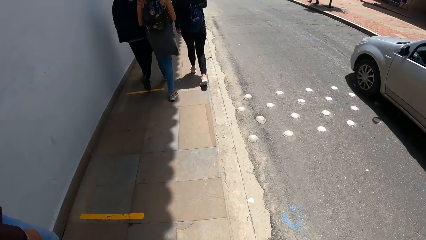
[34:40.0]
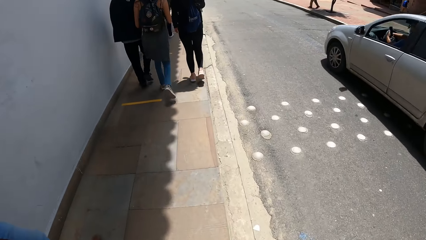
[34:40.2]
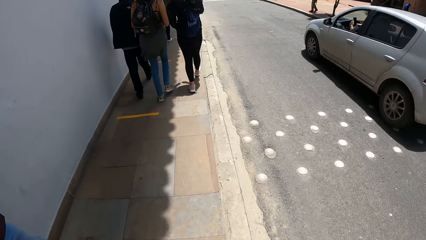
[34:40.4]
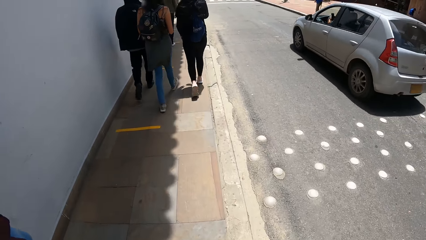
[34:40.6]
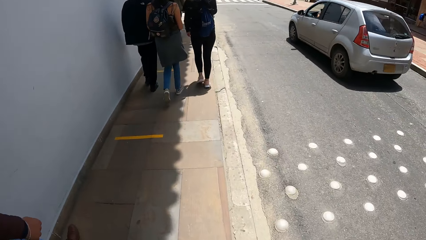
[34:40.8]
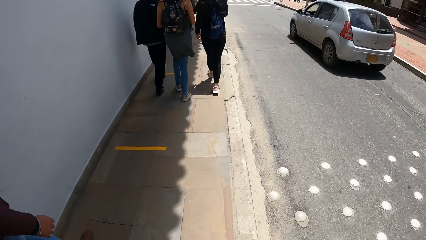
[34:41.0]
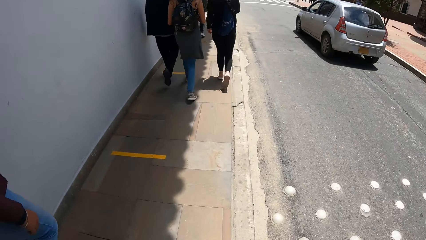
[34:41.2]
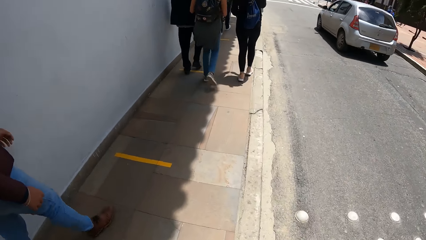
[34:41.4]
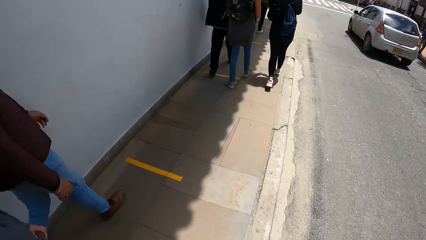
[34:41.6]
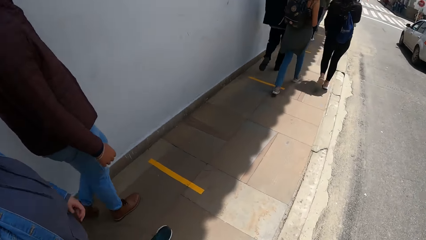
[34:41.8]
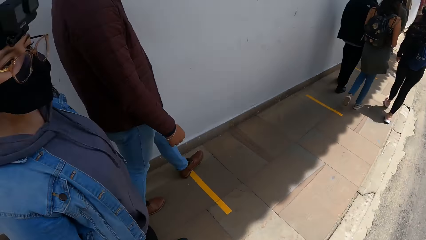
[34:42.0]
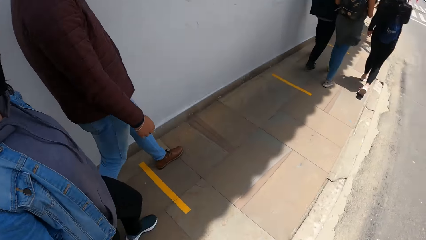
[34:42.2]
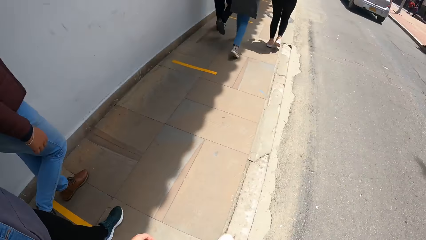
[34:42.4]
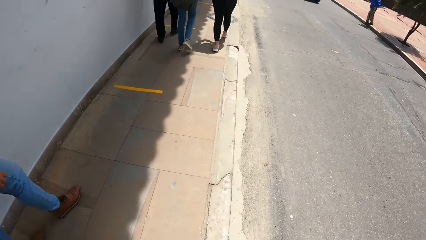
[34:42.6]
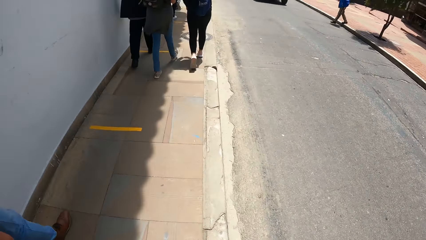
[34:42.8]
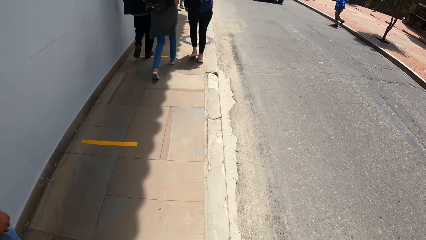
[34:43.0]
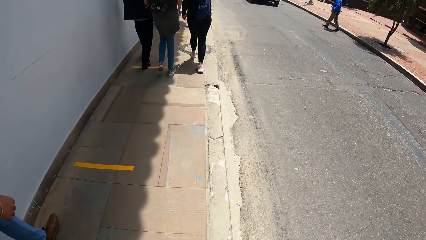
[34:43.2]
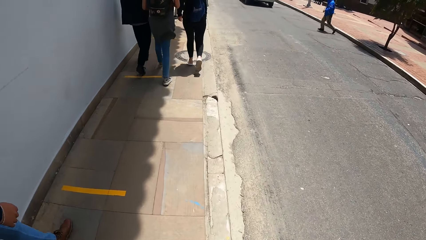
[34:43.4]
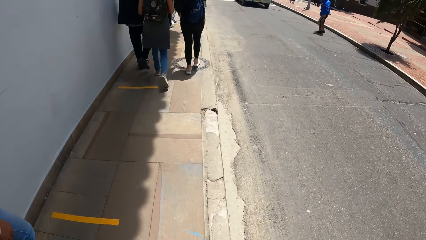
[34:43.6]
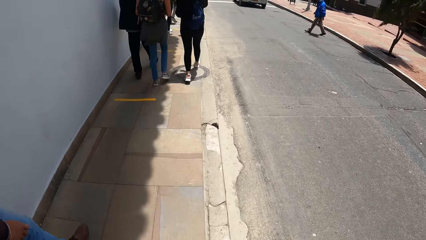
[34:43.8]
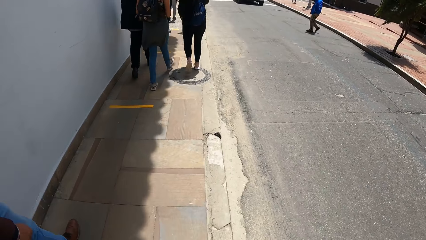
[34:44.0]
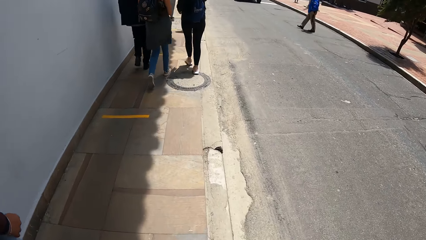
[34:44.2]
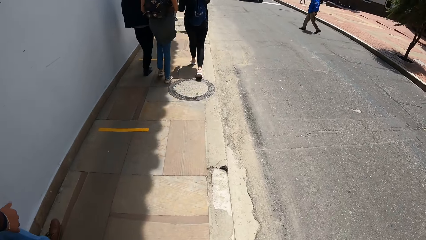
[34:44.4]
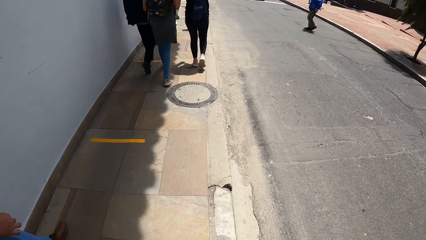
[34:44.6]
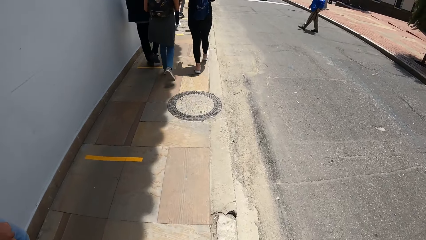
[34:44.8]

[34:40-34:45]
A grey car drives past the camera wearer.

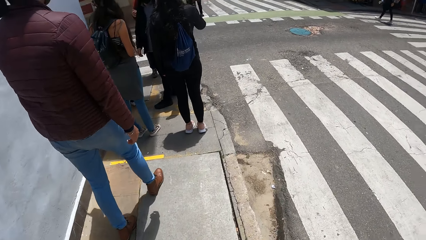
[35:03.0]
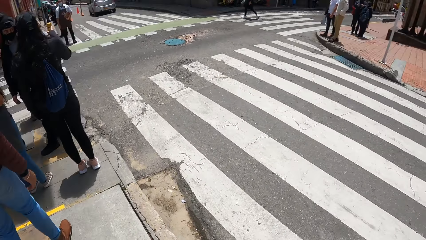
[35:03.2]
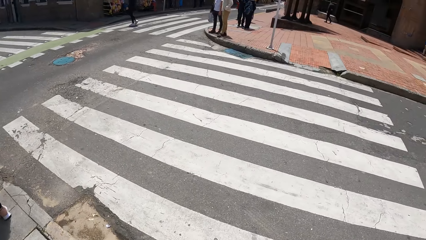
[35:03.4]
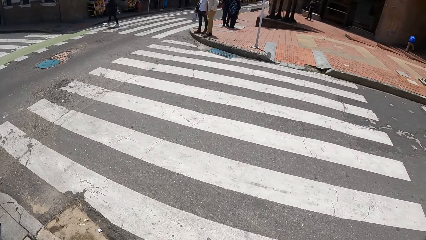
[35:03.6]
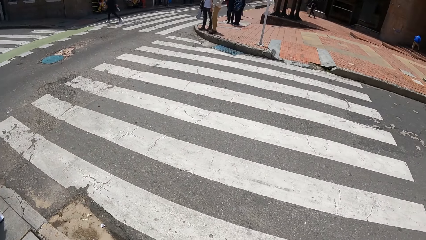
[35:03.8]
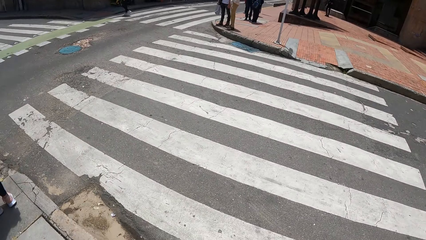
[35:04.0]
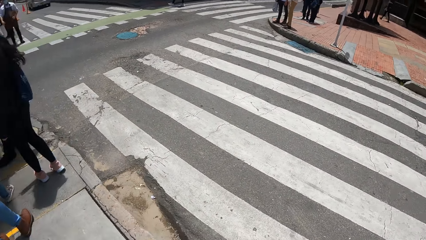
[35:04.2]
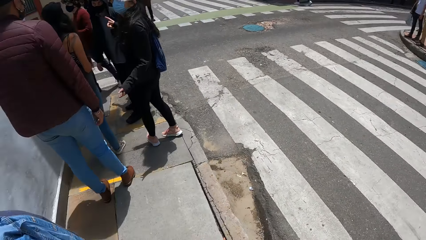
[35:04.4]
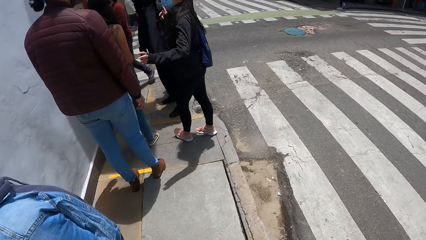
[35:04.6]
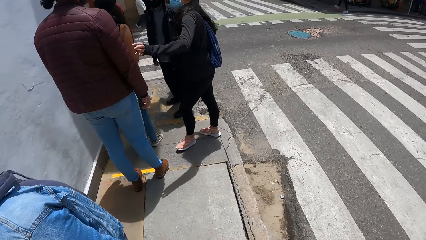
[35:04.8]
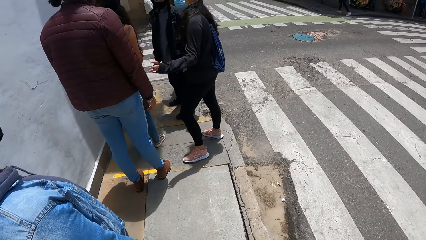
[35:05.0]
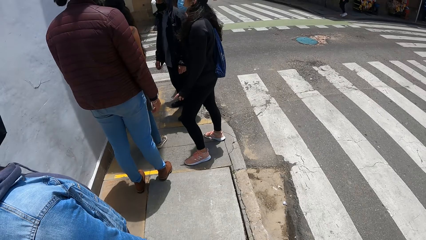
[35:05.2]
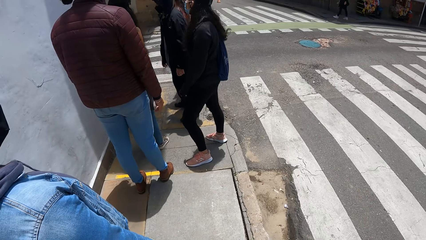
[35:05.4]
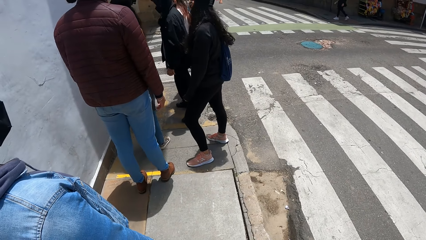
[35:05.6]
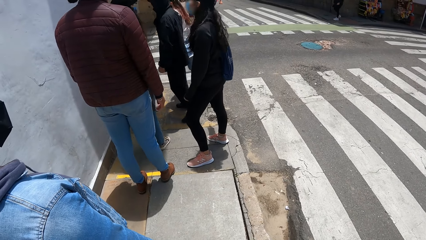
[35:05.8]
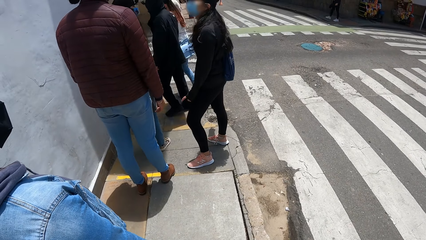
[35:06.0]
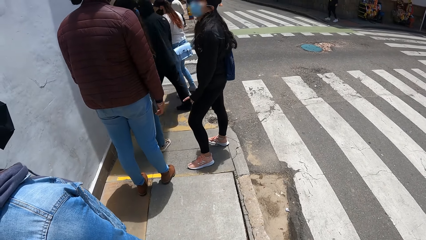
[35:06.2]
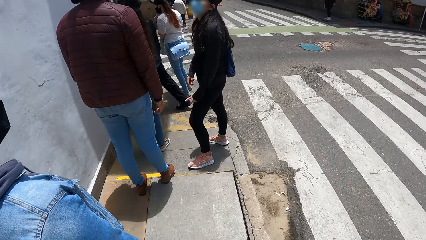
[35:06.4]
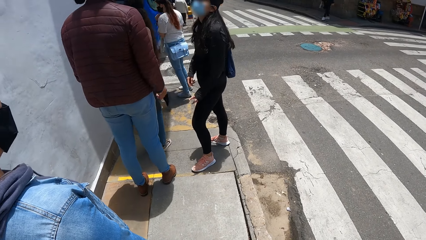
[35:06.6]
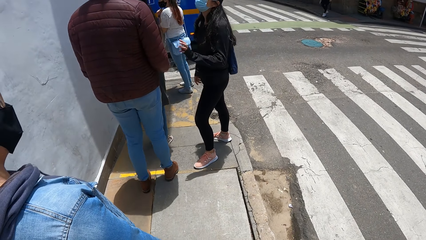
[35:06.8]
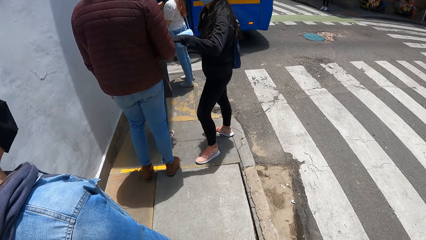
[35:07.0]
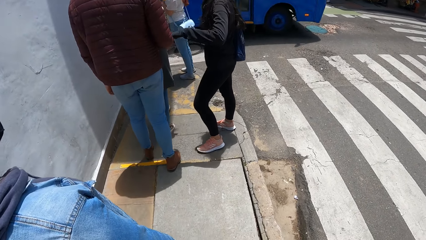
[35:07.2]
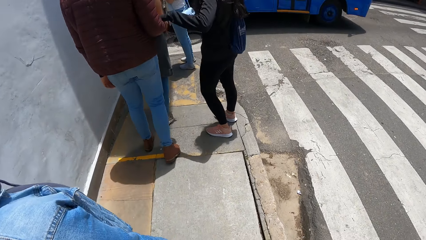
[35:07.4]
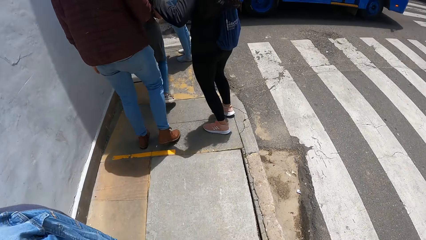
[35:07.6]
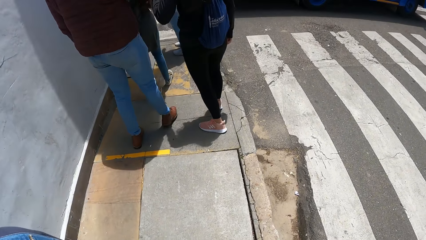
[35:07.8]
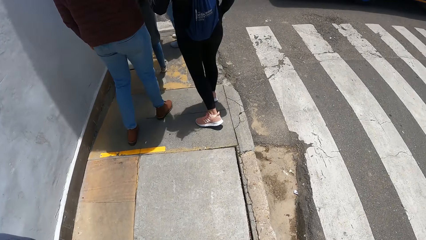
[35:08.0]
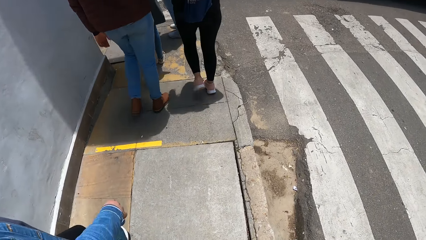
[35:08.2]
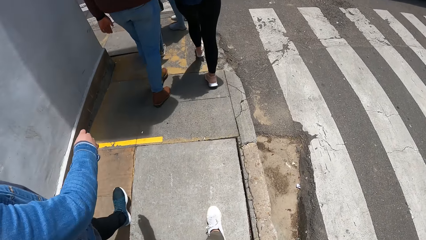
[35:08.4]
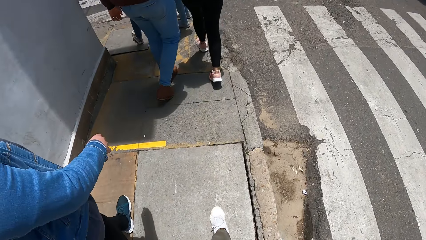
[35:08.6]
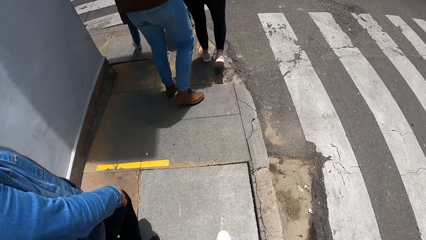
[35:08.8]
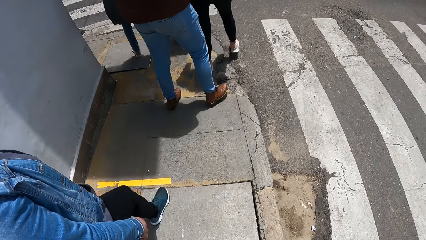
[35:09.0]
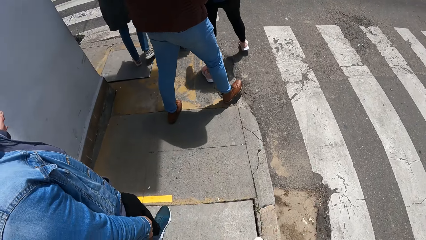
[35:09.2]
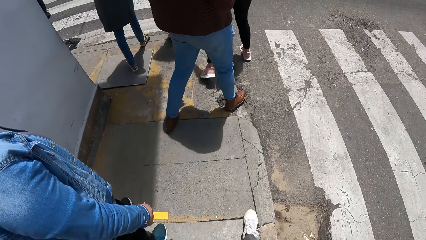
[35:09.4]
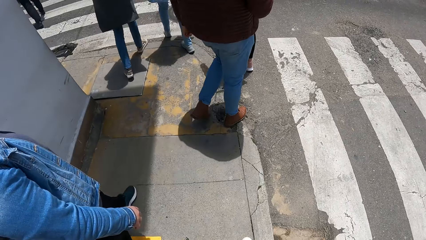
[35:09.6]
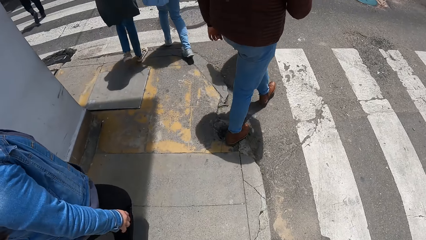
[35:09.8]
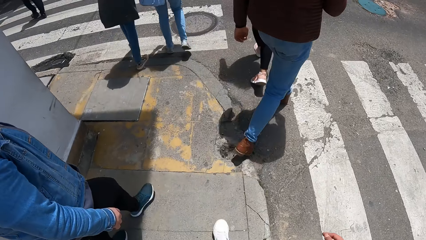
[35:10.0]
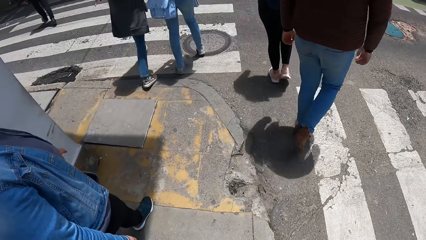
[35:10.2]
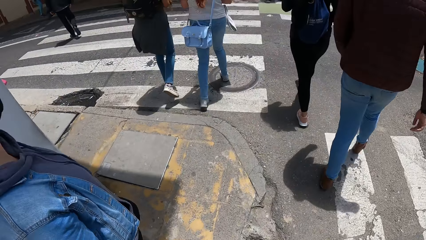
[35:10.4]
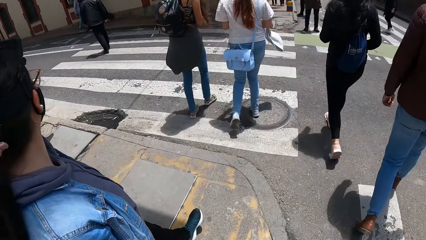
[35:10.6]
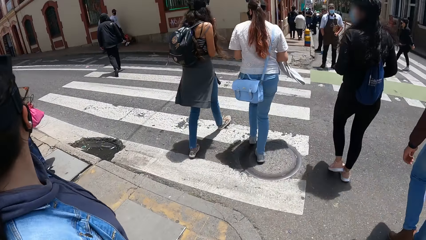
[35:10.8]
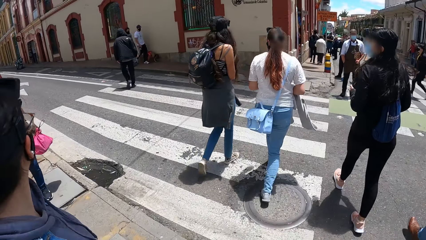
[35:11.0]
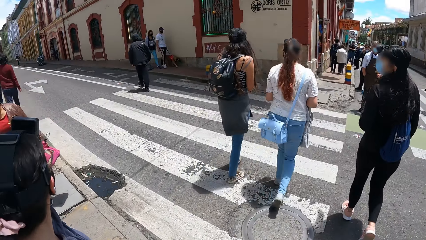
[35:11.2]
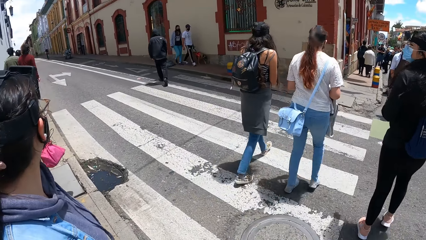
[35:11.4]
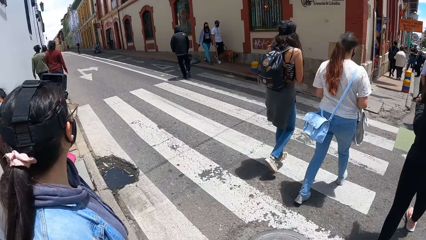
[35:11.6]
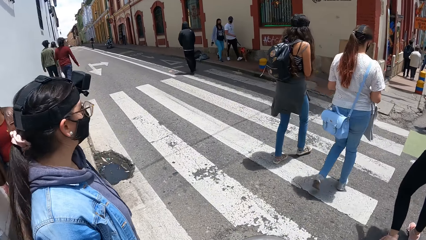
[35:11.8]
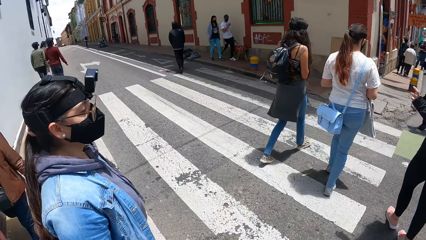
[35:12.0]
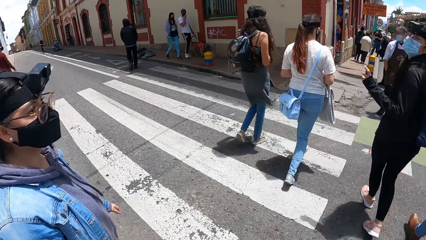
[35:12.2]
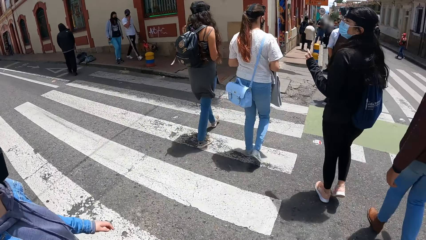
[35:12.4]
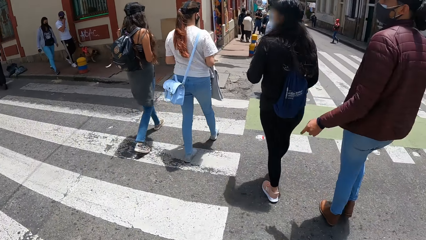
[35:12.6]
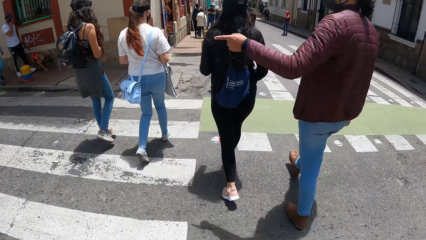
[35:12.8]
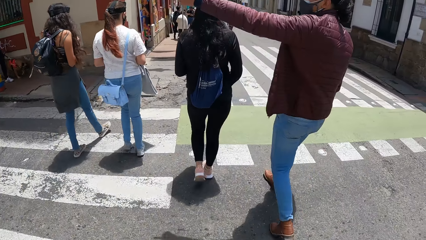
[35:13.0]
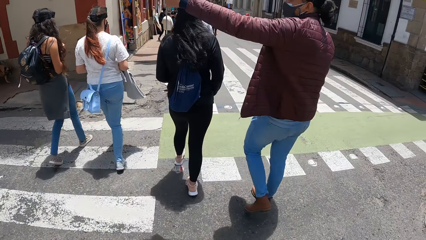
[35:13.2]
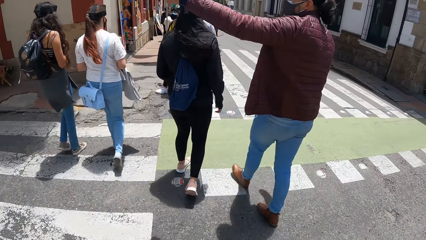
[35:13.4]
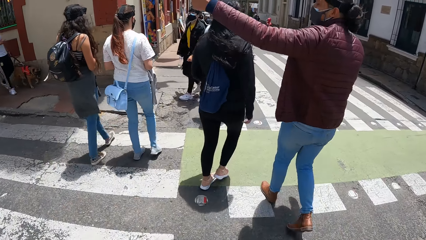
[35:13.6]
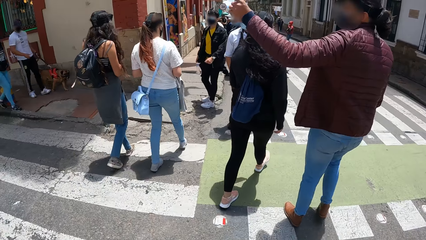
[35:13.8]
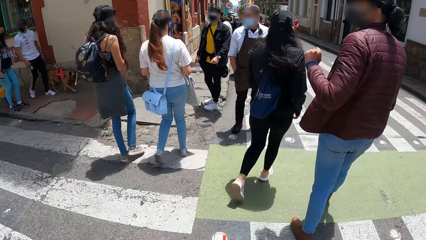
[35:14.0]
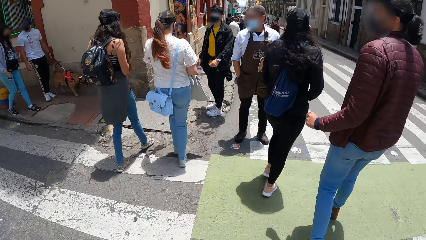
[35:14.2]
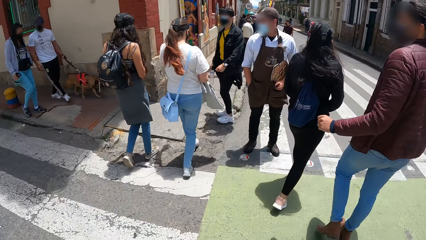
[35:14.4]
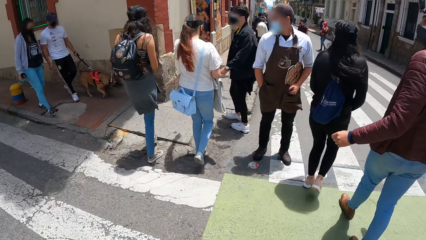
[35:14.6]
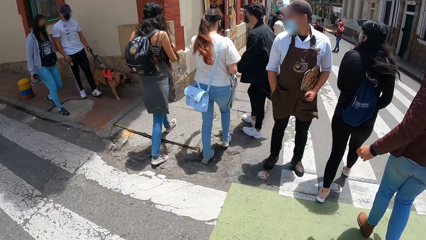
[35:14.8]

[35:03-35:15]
The camera wearer stops at a road junction. The woman interacts with the man. The woman taps the man with her left hand. The man walks on the street. The woman walks on the street. Another woman walks on the street. The camera wearer walks on the street. A third woman walks on the street. The man gesticulates with his left hand.
